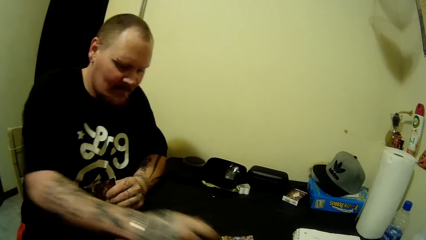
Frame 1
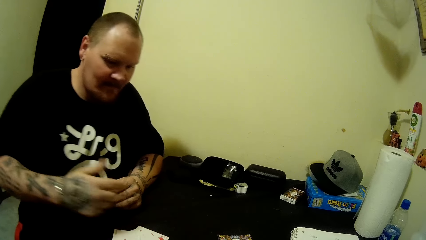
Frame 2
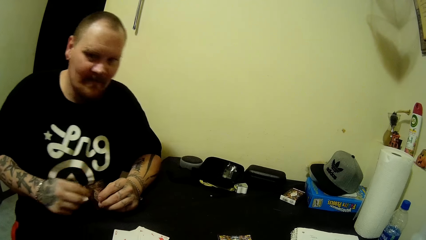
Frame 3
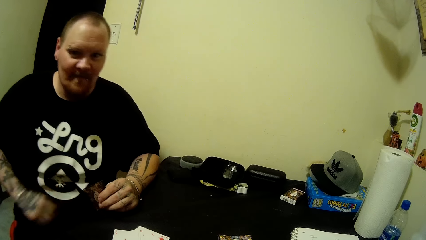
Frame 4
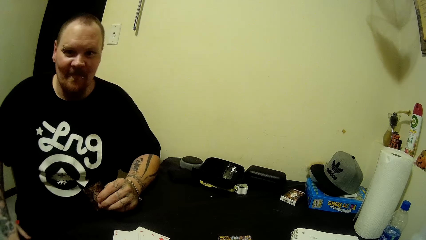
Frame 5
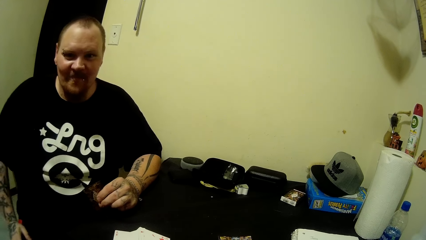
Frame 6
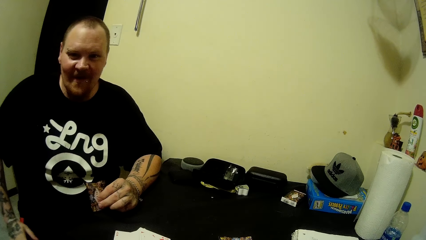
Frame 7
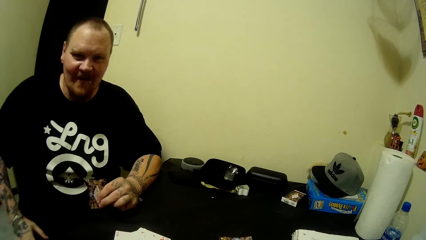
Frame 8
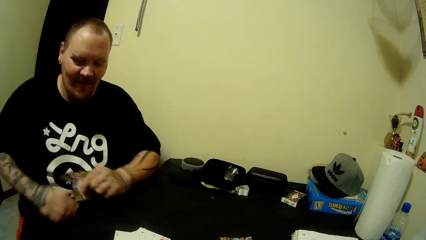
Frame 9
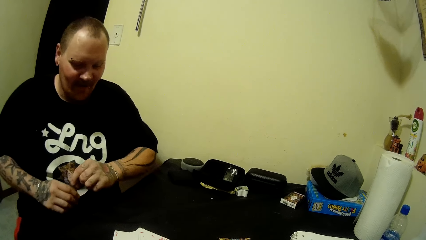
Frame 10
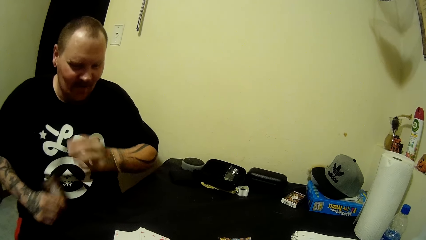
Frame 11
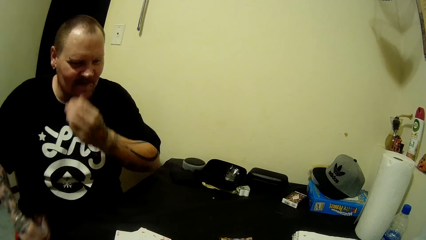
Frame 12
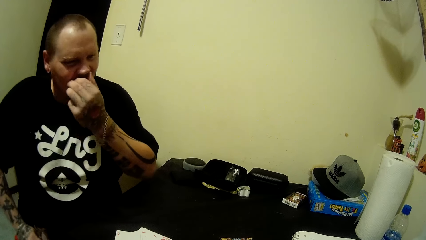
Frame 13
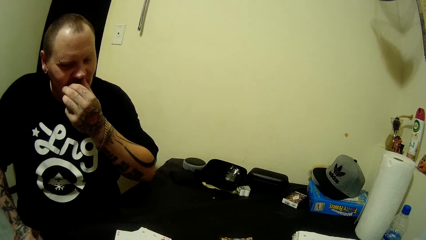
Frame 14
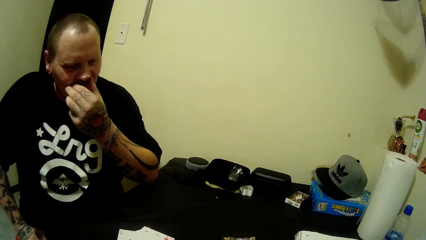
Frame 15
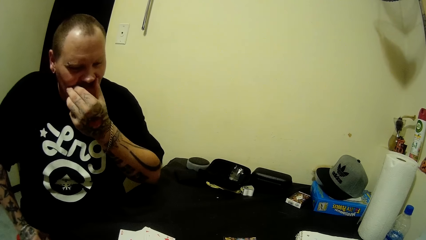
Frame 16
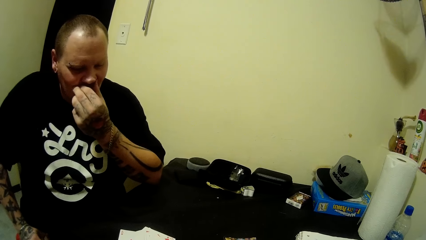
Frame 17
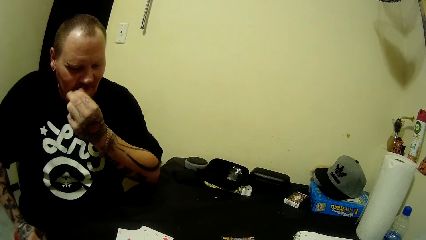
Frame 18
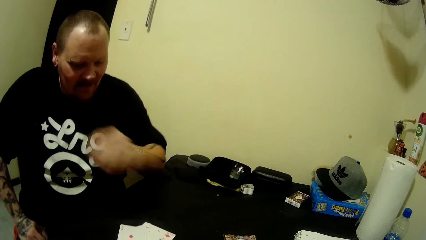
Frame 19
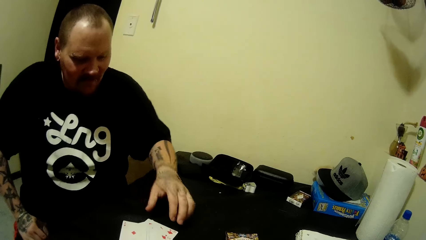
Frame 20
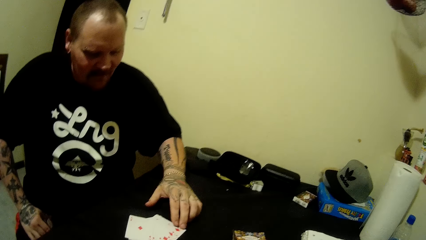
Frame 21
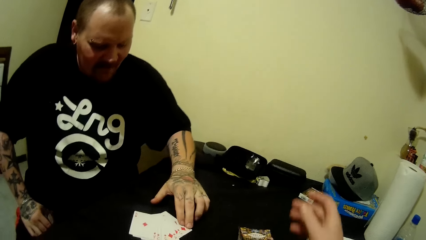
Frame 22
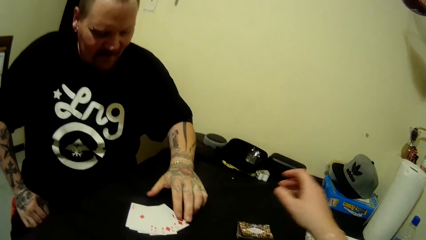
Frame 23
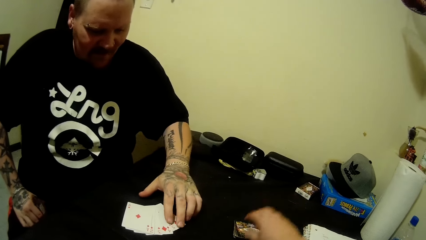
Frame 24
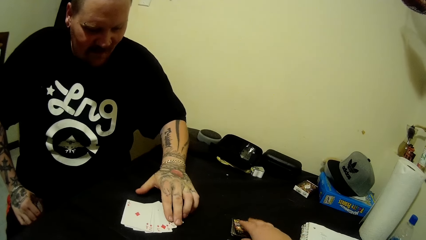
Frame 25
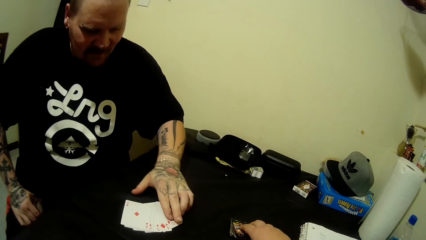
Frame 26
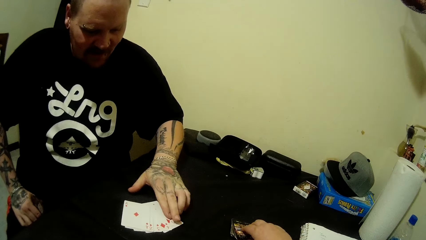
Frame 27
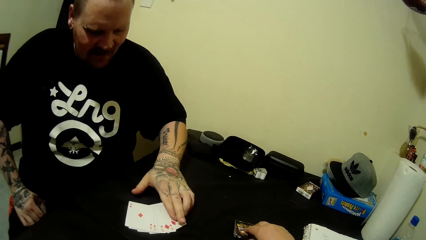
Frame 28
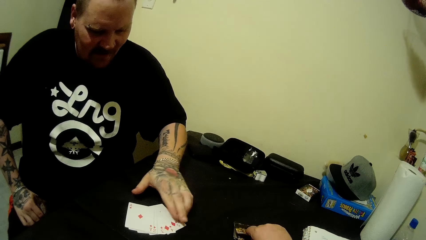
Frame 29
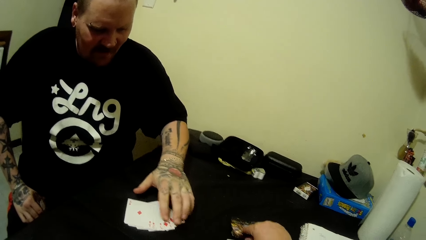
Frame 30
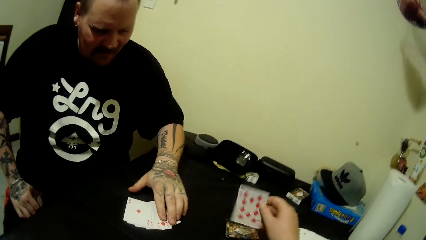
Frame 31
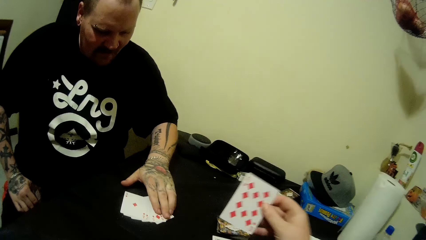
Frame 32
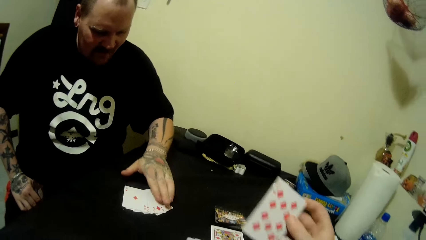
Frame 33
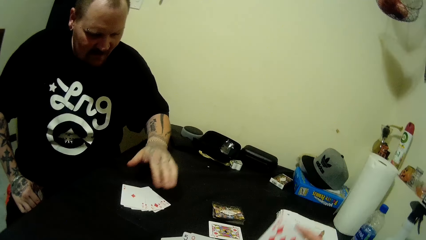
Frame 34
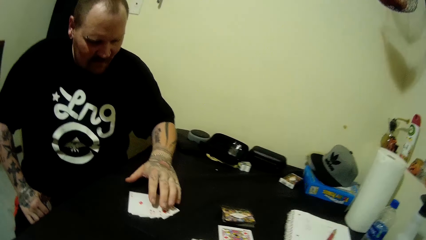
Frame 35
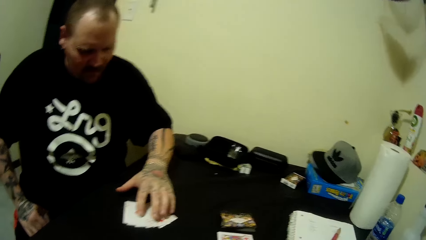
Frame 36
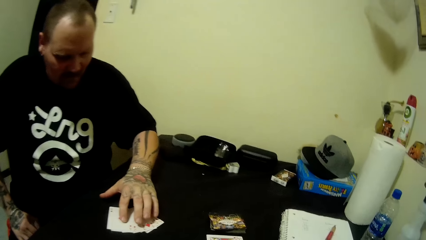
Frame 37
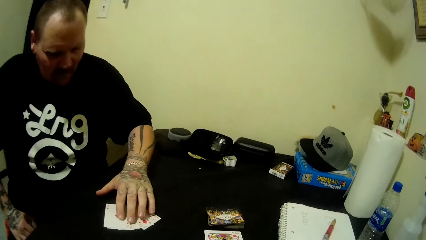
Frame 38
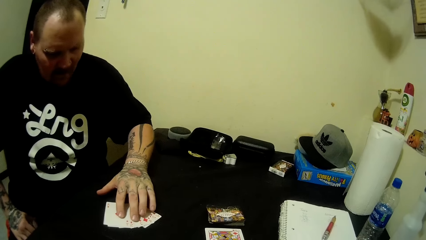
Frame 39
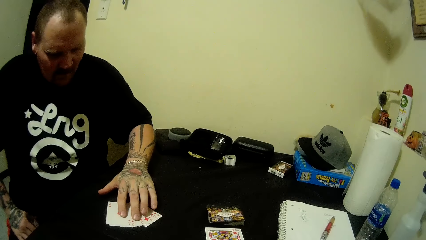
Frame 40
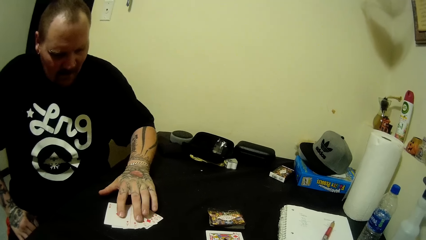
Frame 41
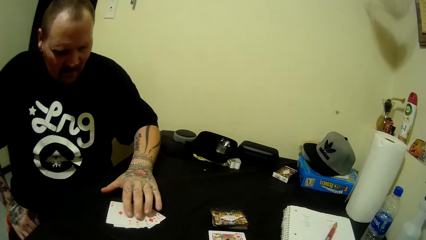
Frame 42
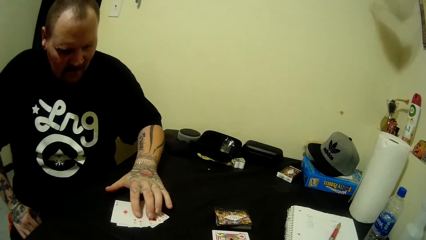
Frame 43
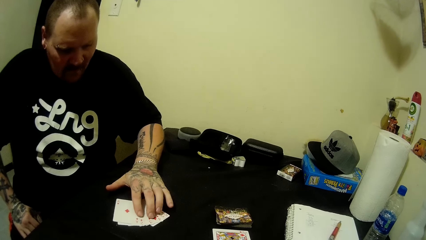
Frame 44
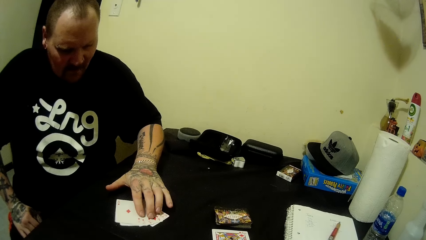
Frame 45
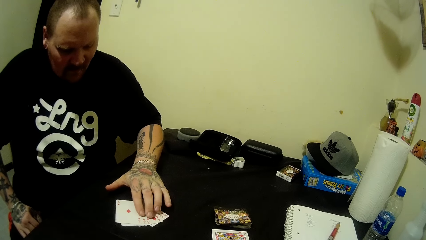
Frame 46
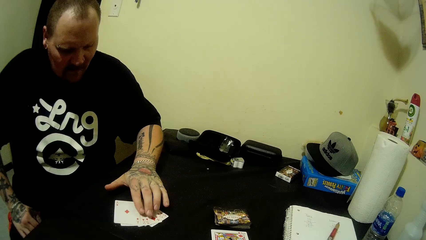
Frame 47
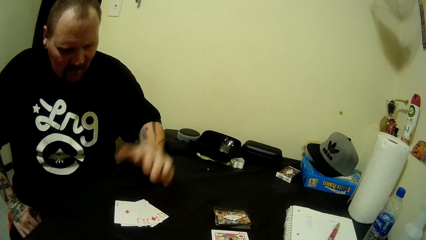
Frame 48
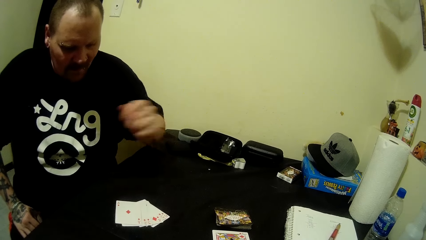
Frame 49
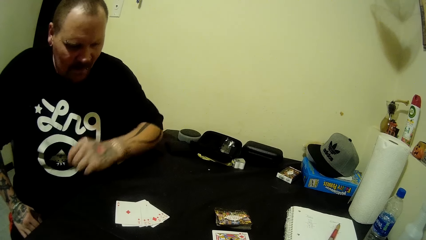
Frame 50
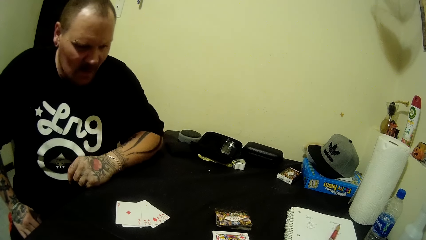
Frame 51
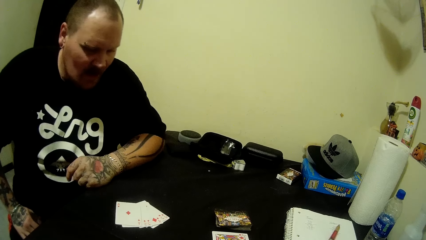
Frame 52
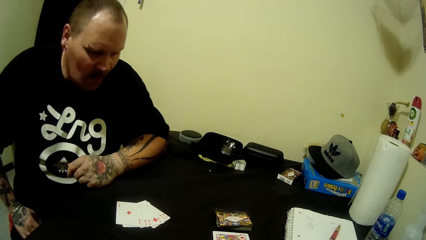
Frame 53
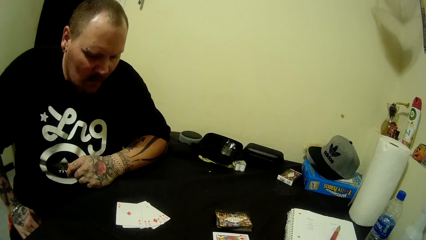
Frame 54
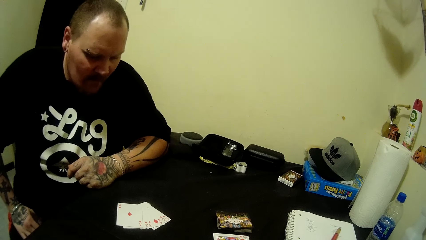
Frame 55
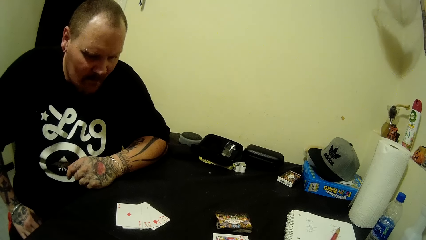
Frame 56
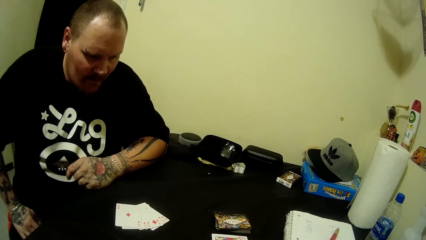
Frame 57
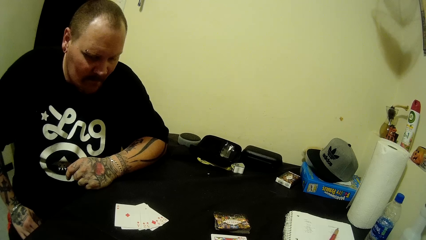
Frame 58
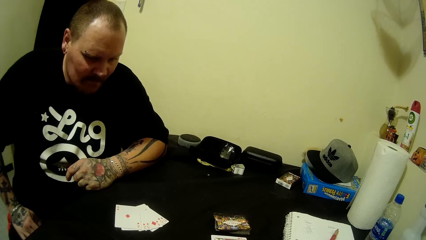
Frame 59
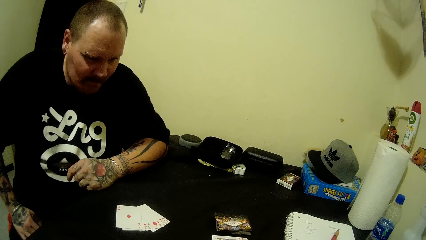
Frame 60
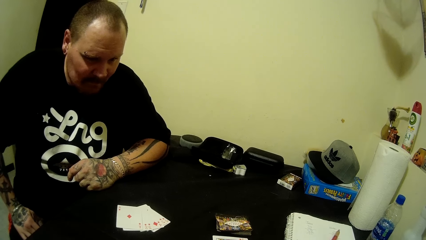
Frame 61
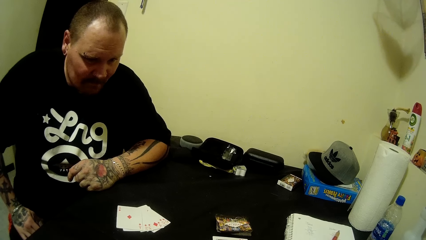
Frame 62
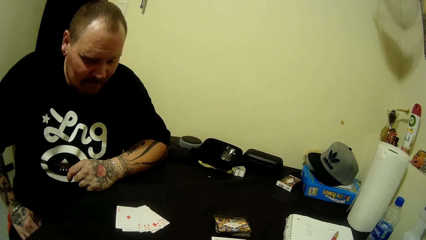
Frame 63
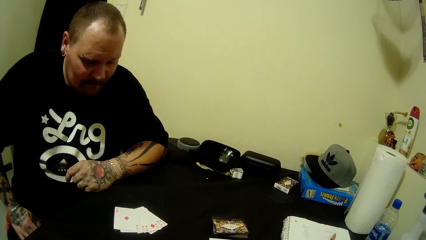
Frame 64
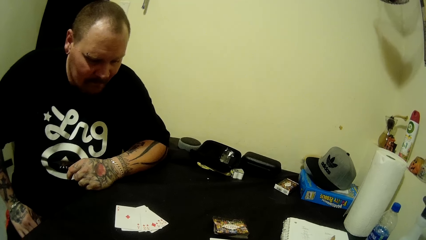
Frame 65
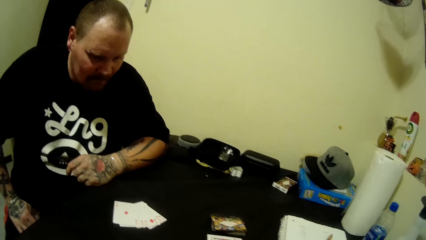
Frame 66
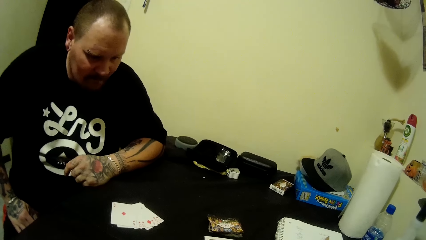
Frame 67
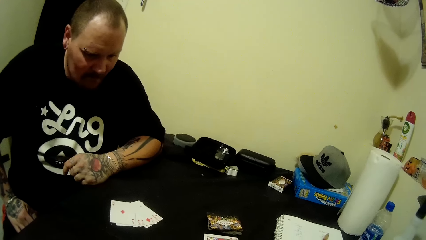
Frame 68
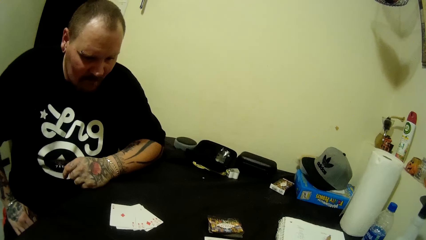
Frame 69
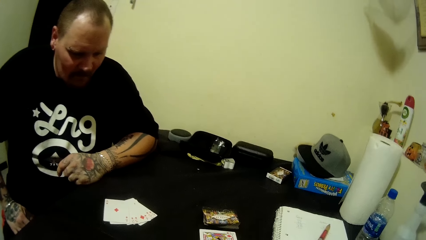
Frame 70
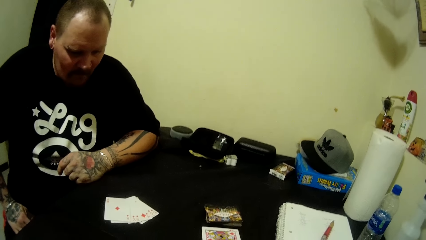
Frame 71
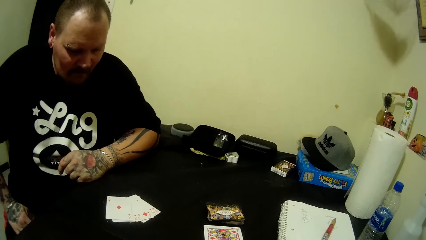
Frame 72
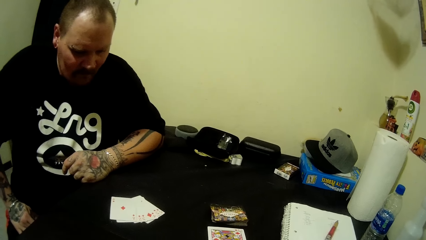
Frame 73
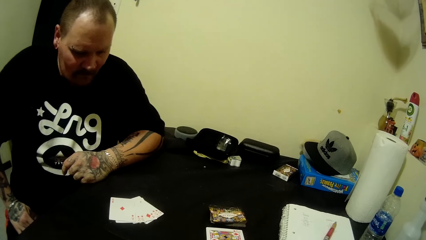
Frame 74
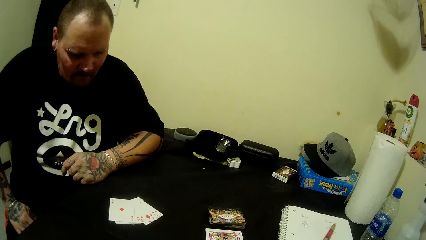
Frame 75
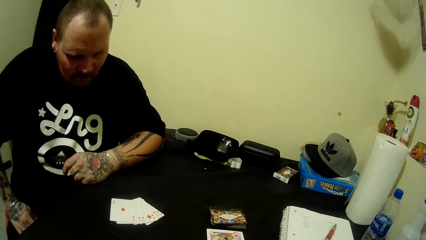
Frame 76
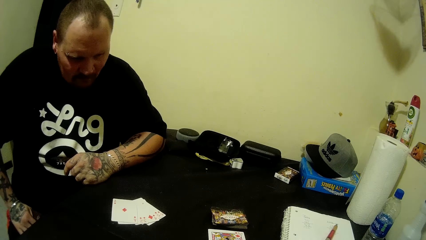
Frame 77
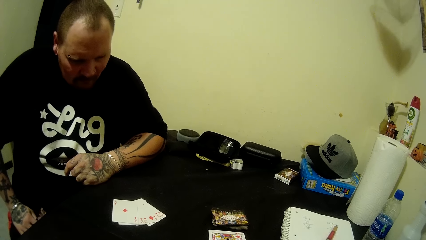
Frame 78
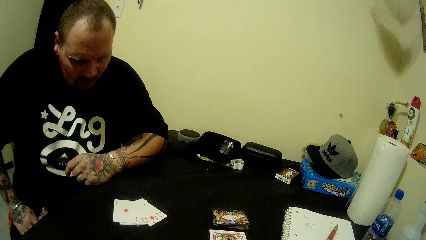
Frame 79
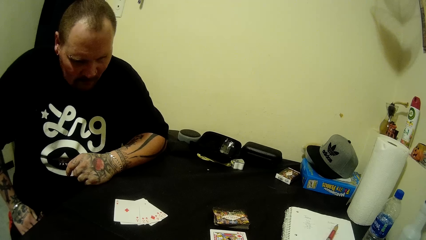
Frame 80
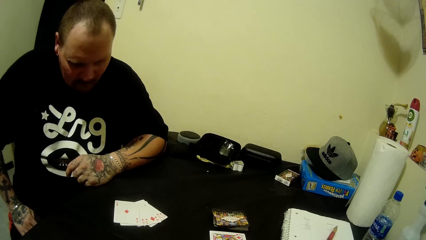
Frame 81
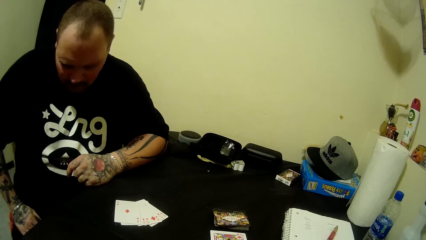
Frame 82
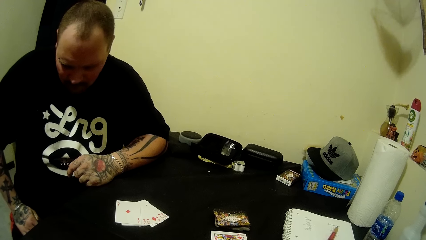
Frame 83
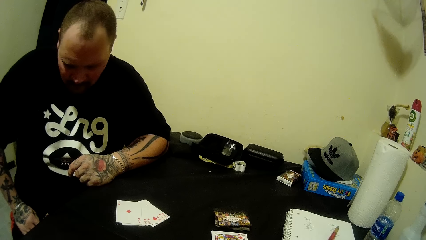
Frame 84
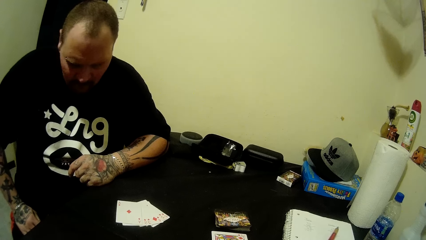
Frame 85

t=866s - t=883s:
A man drops a card on the table with his right hand. The man holds the stack of cards in both hands. The man passes a card from his left hand to his right hand. The man touches his face with his left hand. The man rearranges some cards on the table with his left hand. The camera wearer picks a card from the table with her right hand.
